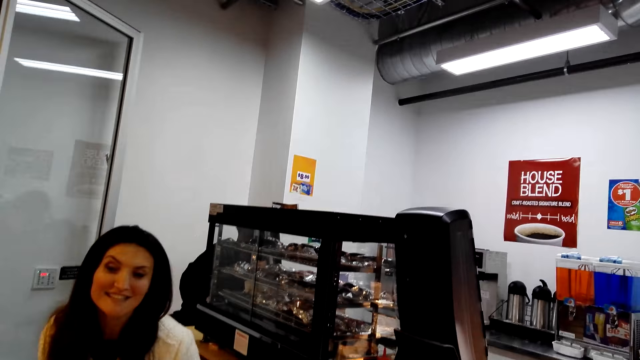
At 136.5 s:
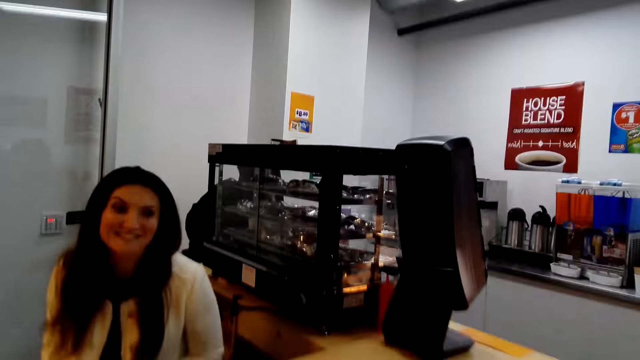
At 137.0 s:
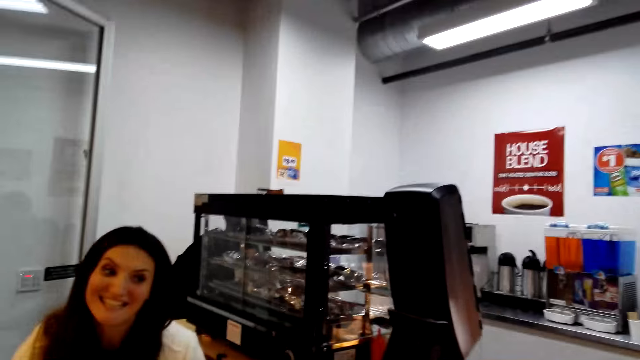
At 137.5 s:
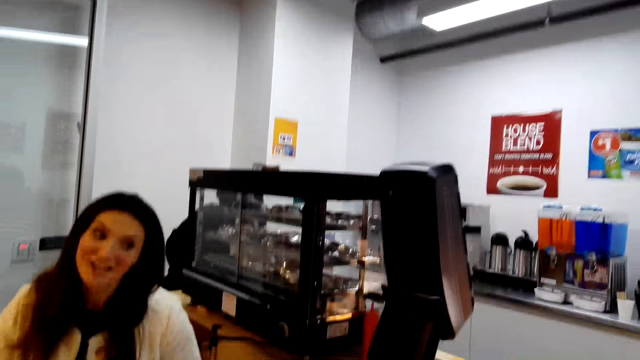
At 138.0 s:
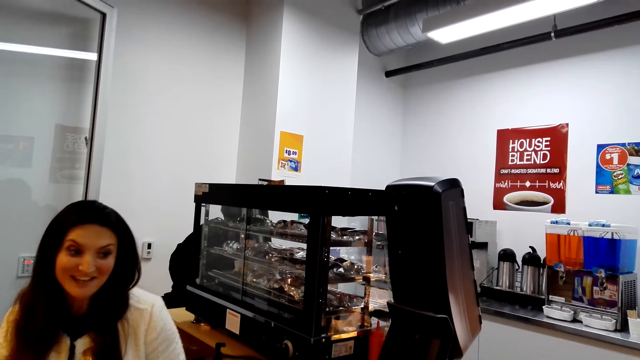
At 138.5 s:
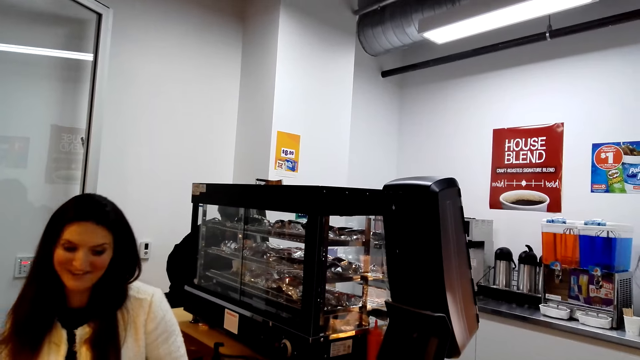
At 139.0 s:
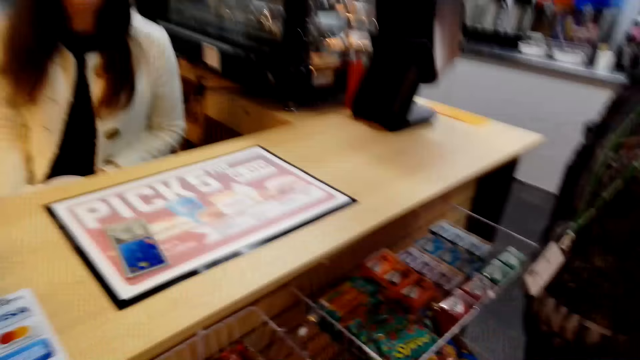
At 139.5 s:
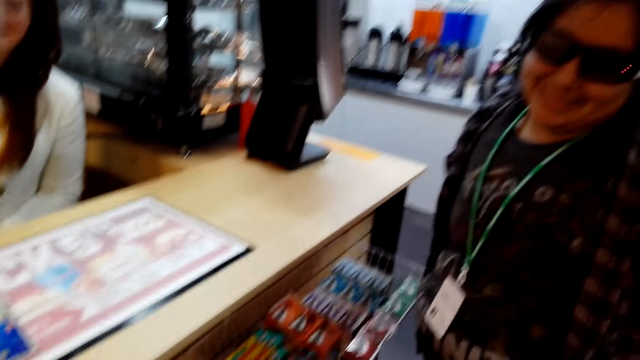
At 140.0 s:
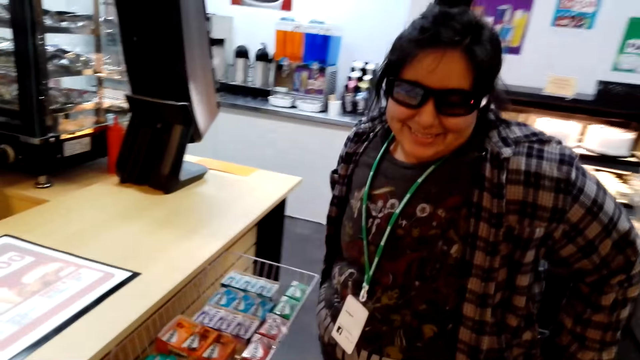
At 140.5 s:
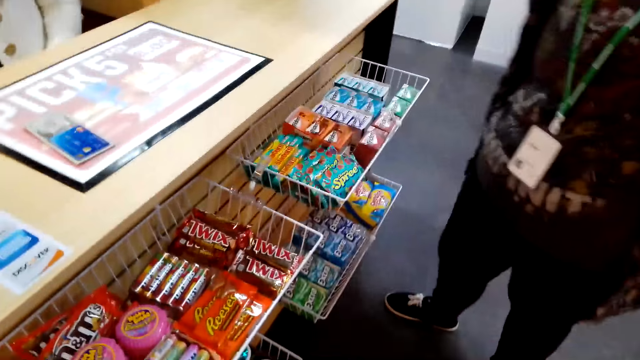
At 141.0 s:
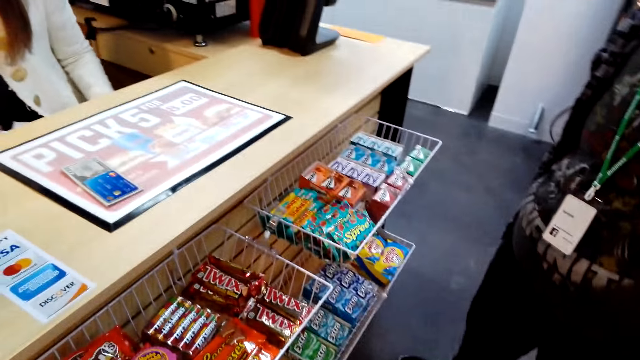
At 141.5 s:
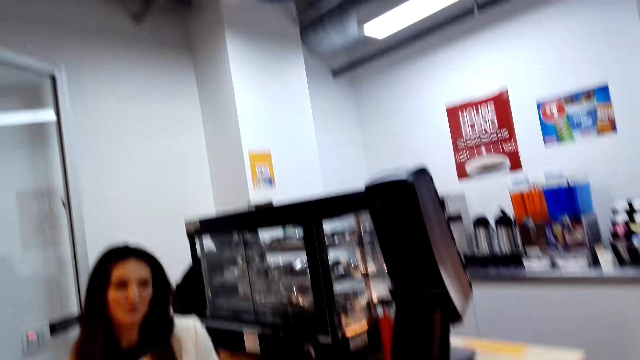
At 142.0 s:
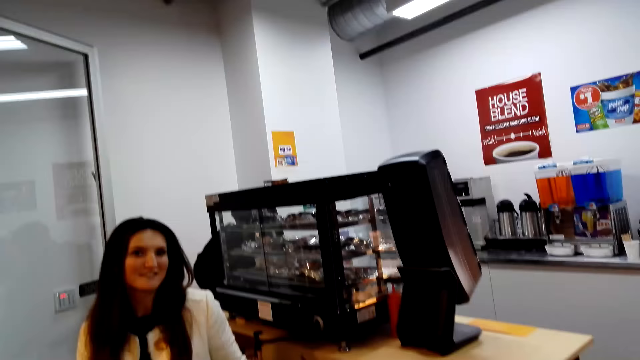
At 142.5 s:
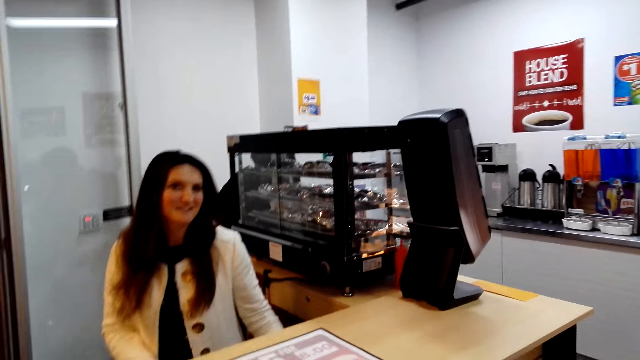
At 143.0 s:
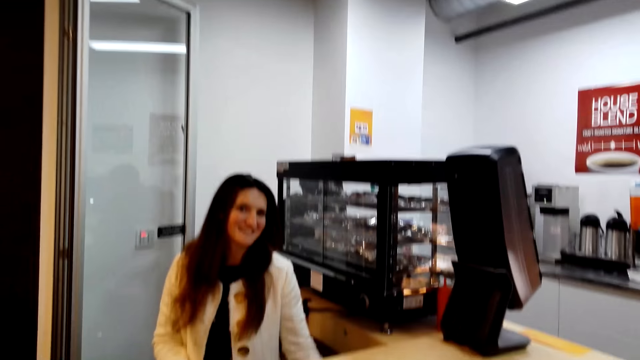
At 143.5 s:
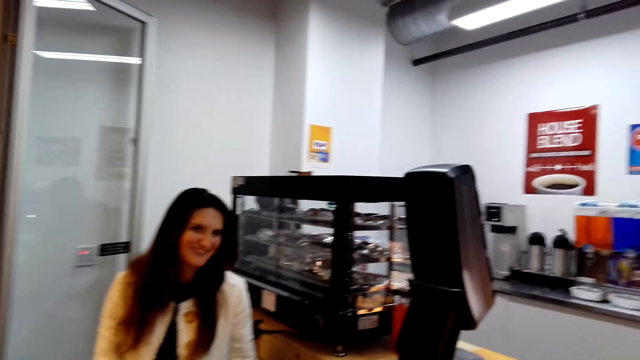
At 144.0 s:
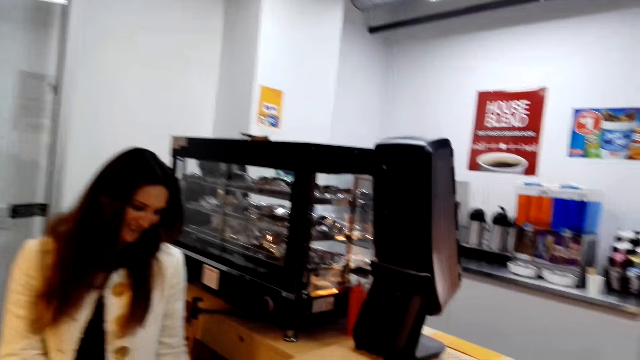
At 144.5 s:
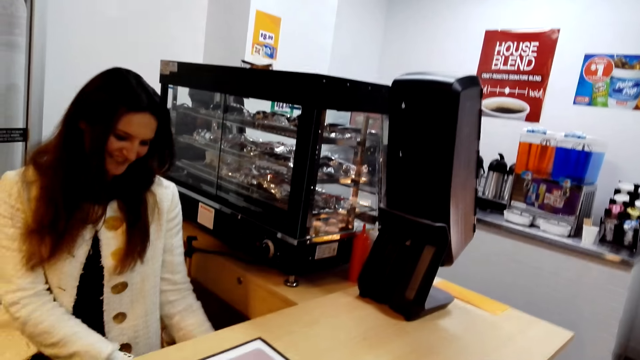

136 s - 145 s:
The camera wearer interacts with the lady.

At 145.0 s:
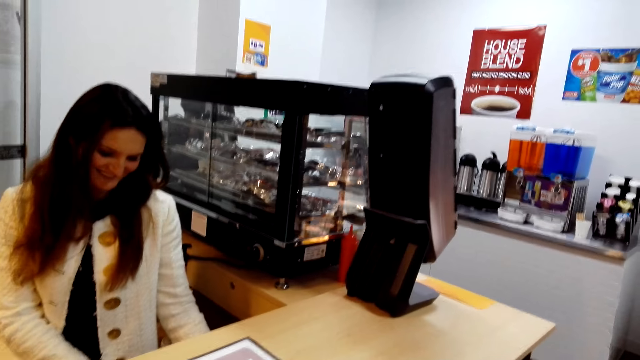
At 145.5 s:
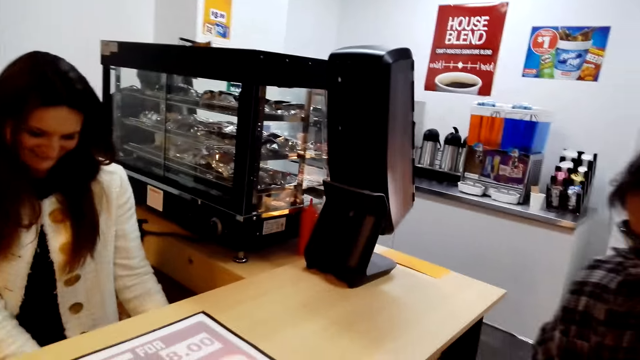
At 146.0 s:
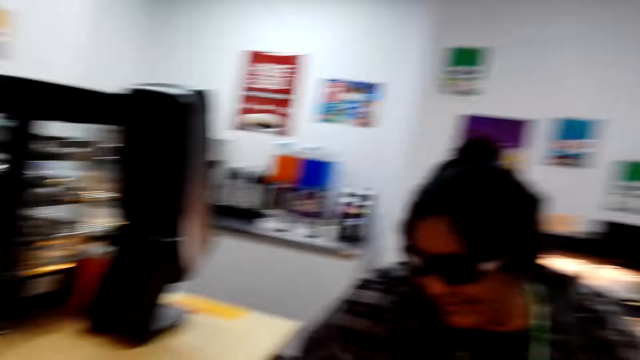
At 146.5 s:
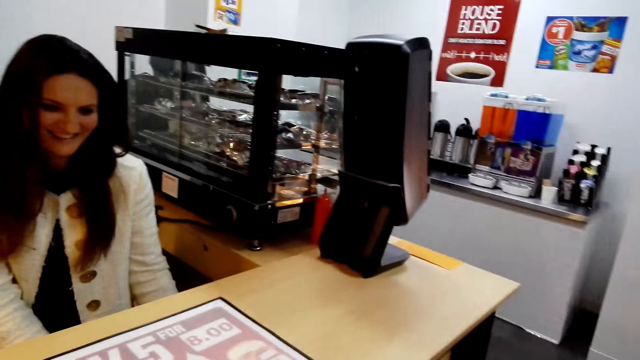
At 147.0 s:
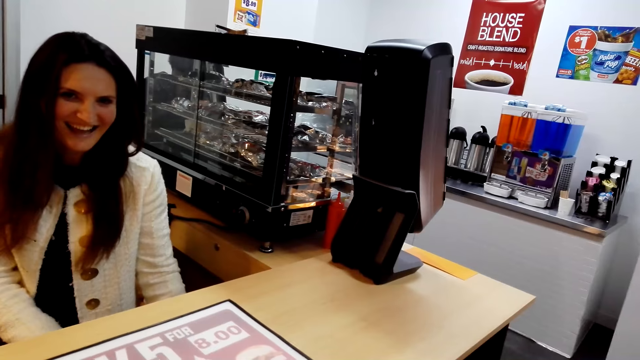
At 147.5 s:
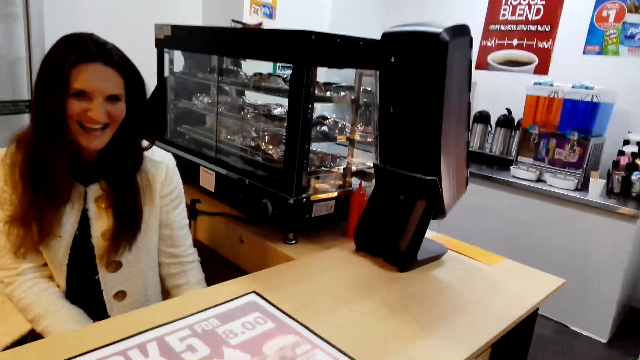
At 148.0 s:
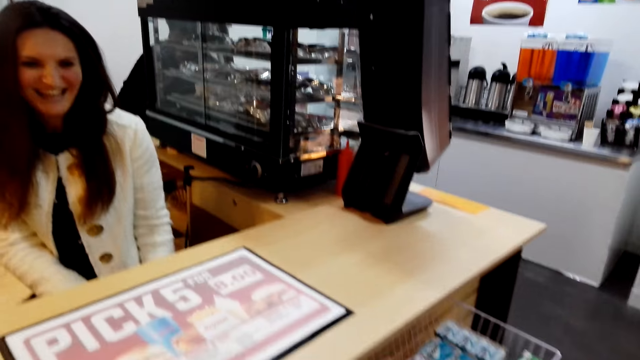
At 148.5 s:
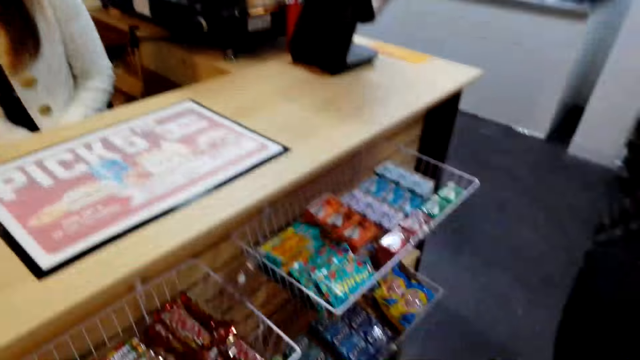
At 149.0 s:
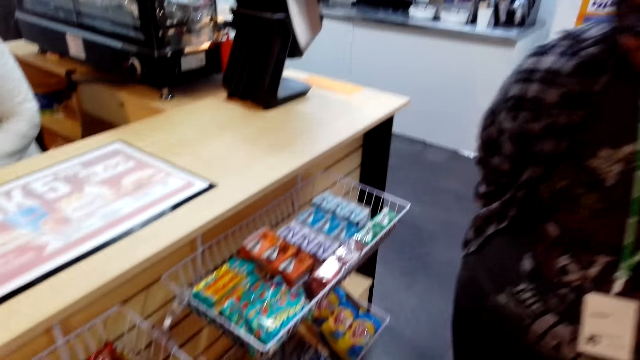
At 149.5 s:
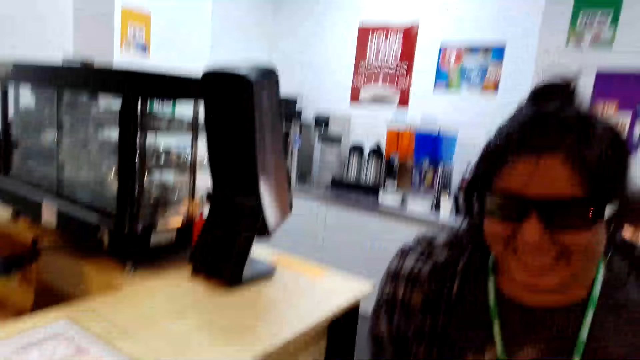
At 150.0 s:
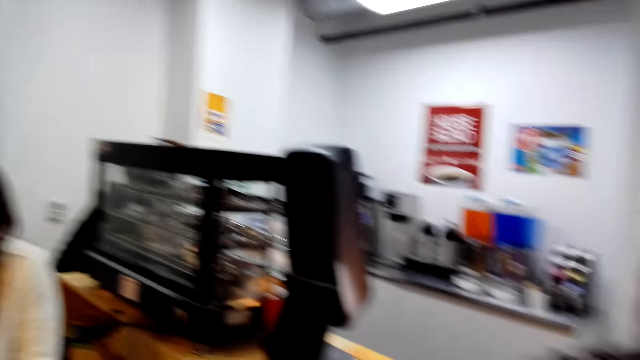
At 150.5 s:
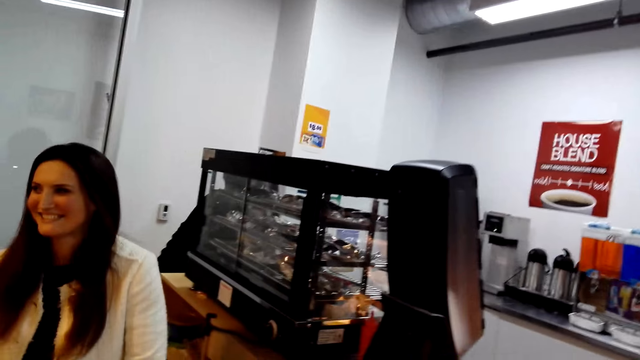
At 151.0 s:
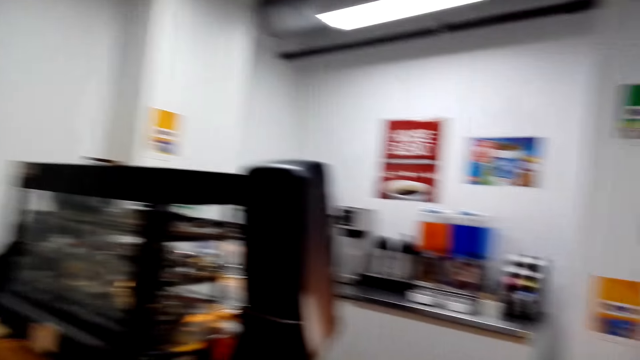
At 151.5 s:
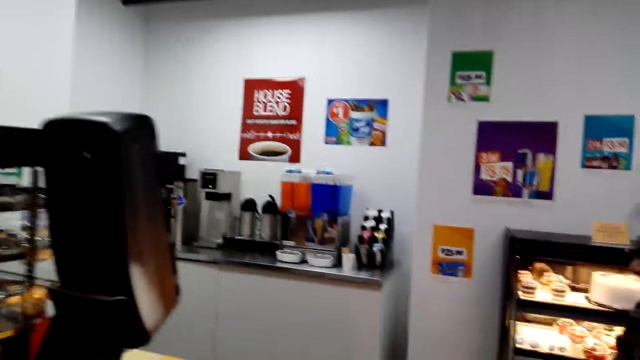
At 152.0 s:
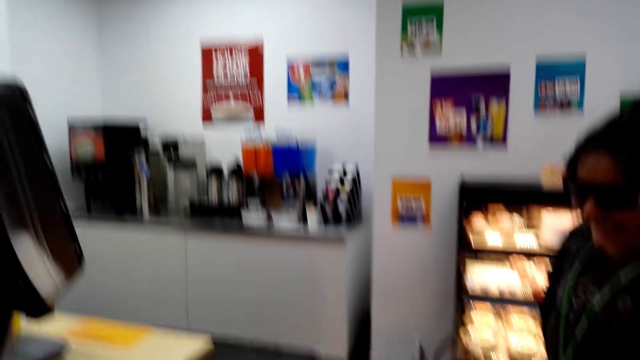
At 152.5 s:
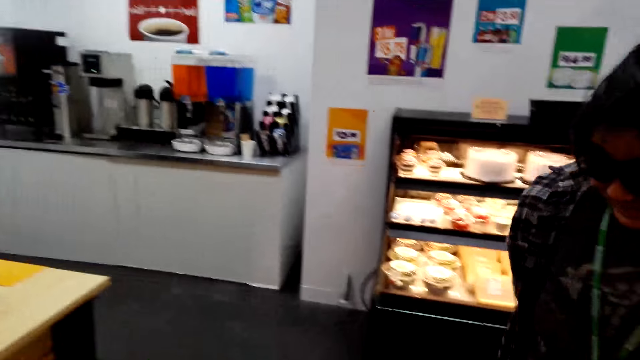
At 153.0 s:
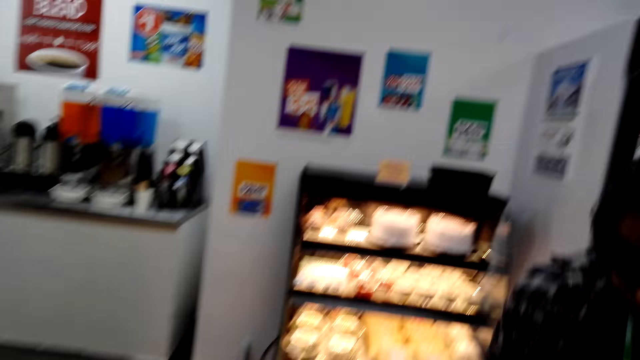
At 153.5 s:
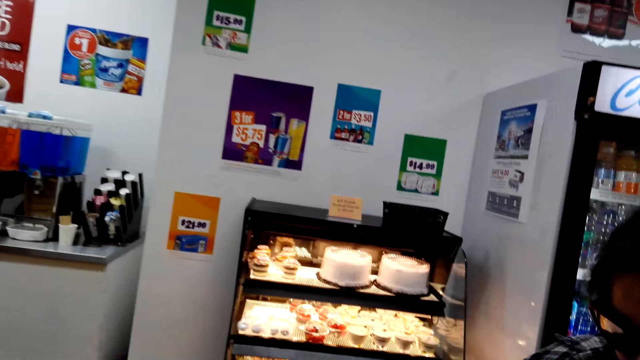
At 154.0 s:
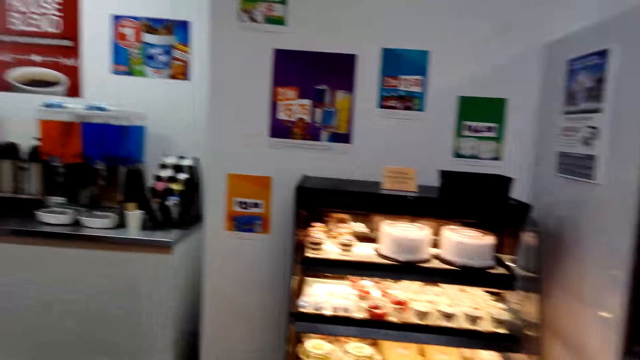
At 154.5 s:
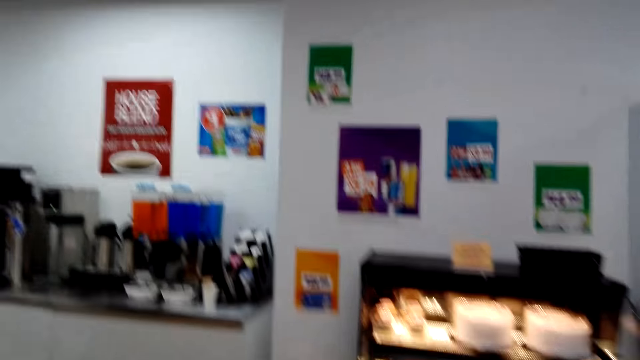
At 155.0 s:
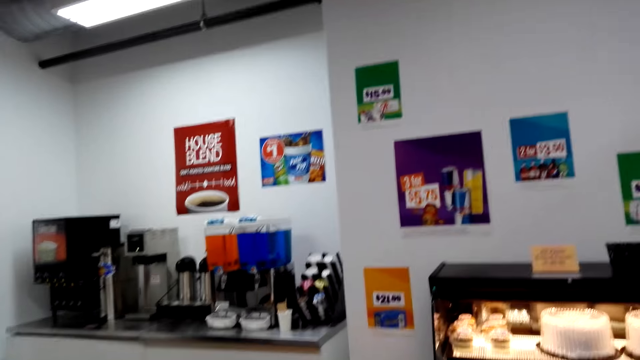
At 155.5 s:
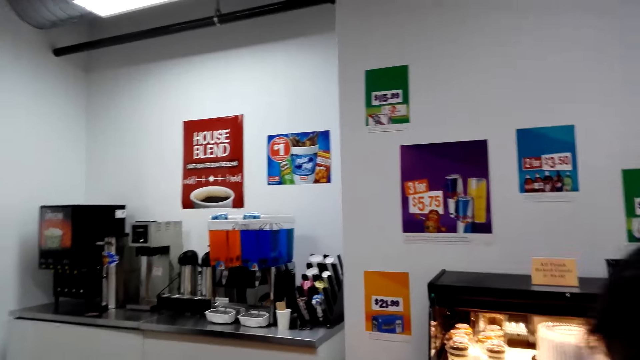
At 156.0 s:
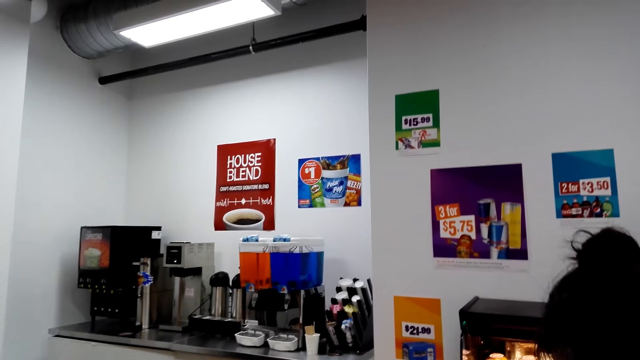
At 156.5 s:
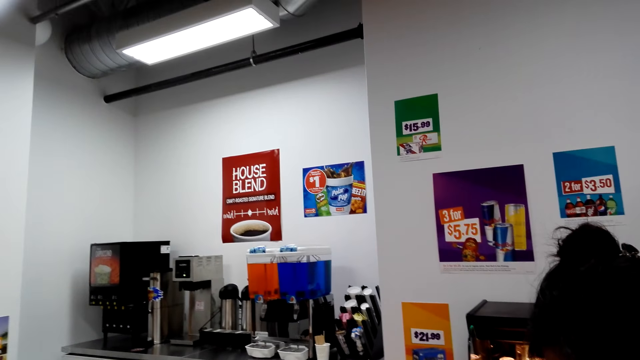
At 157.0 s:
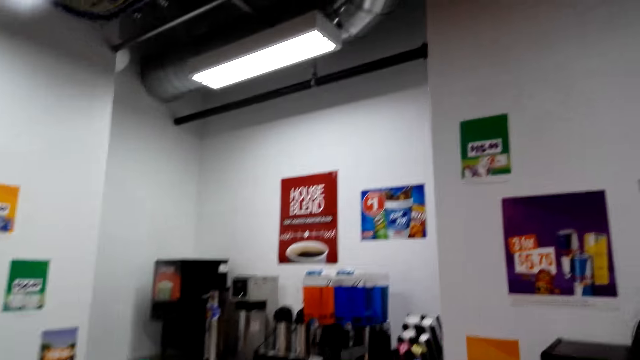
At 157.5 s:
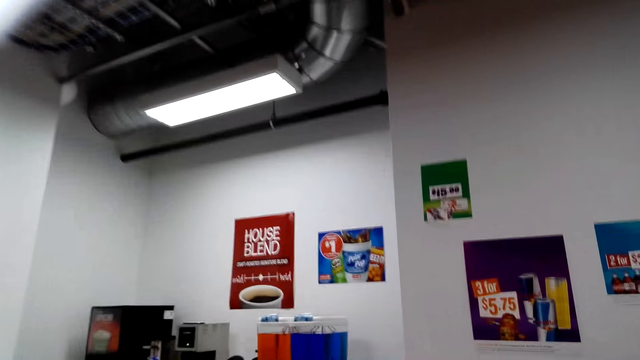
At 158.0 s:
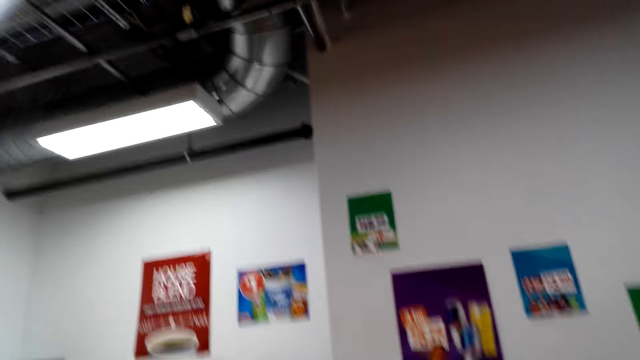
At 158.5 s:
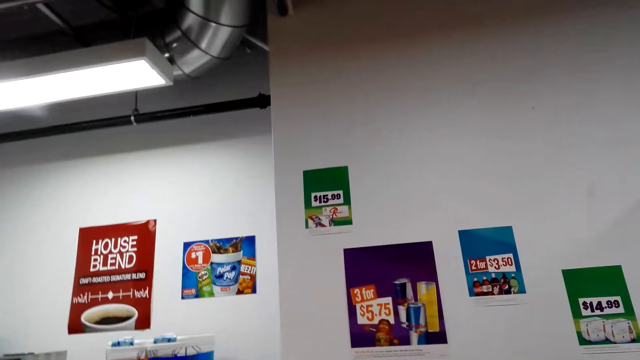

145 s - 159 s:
The camera wearer laughs with the cashier.
